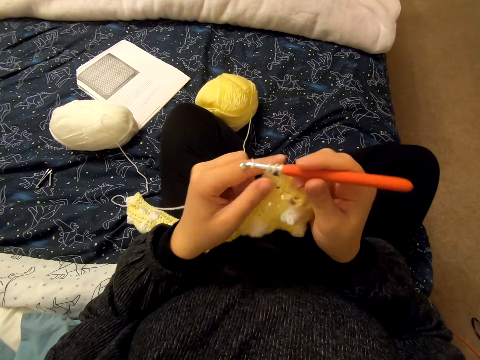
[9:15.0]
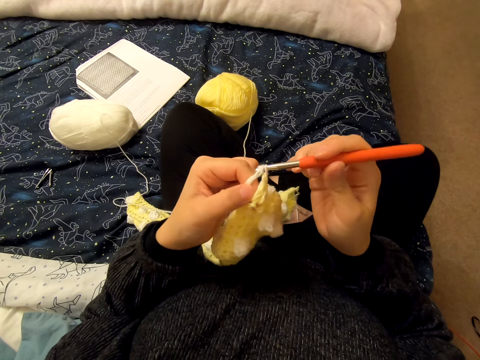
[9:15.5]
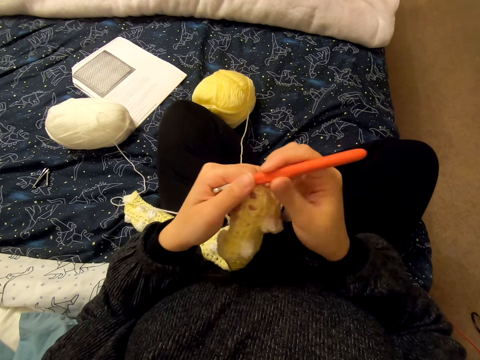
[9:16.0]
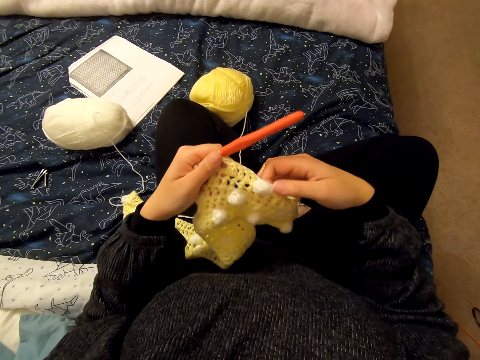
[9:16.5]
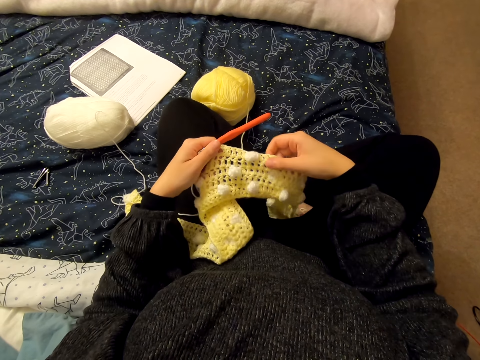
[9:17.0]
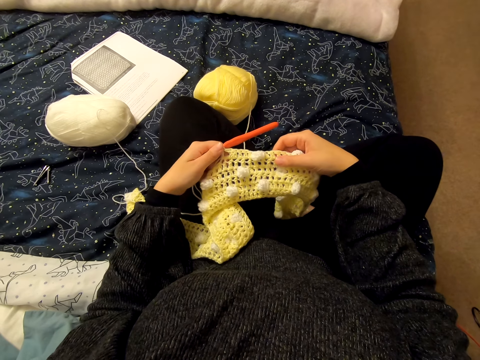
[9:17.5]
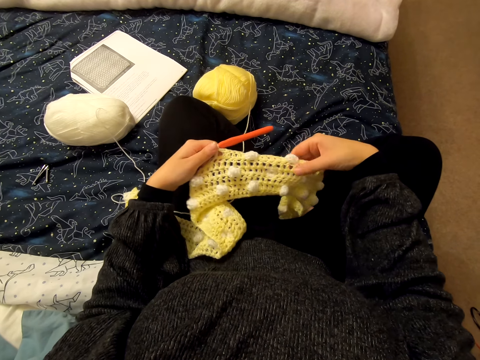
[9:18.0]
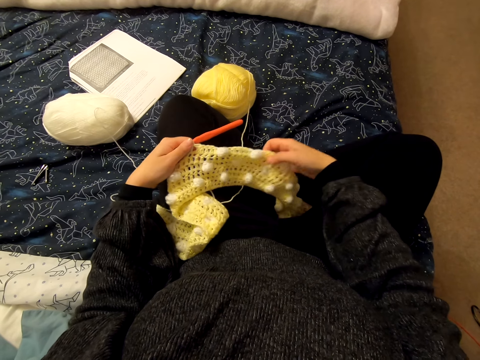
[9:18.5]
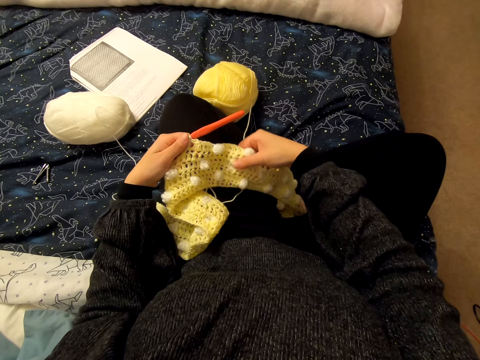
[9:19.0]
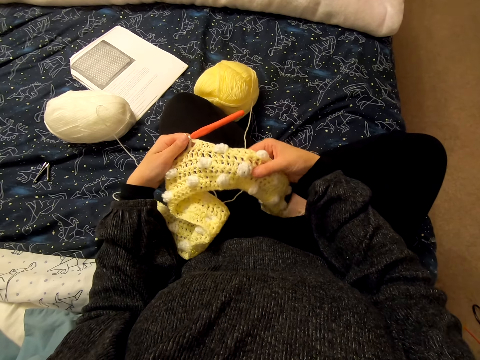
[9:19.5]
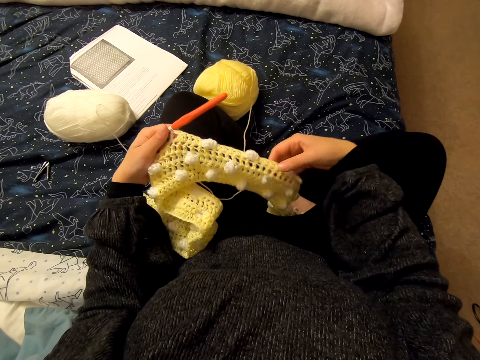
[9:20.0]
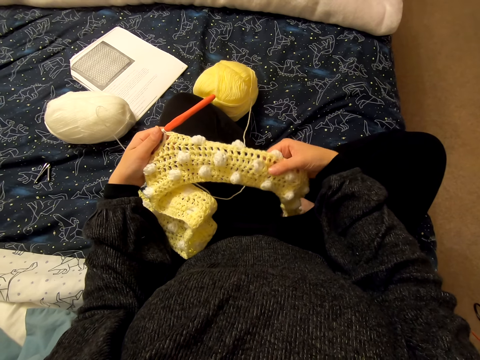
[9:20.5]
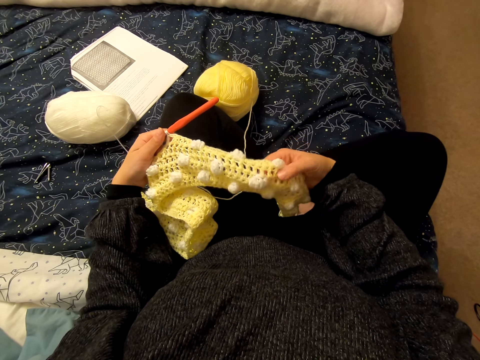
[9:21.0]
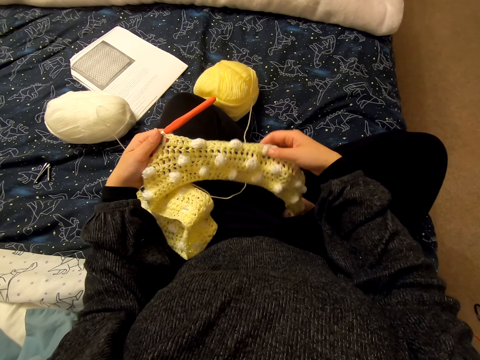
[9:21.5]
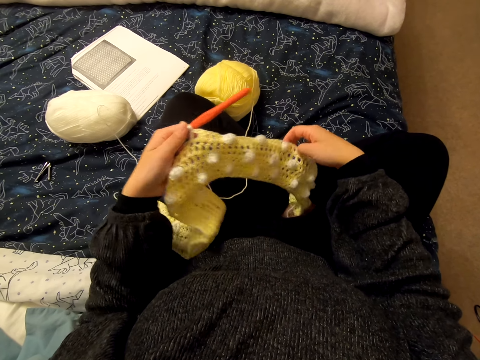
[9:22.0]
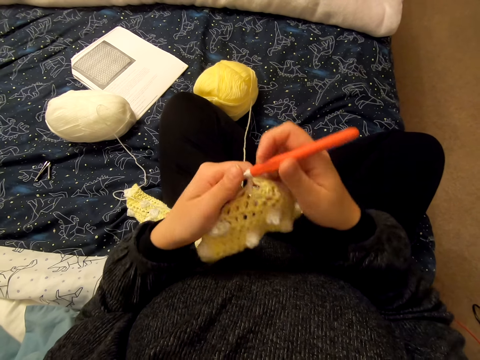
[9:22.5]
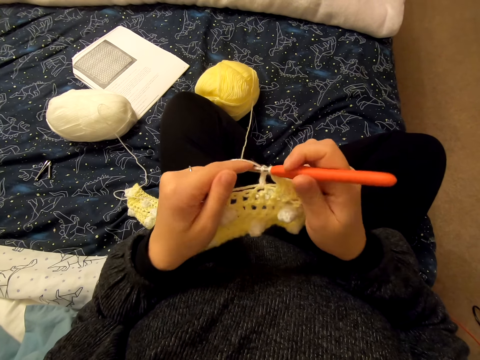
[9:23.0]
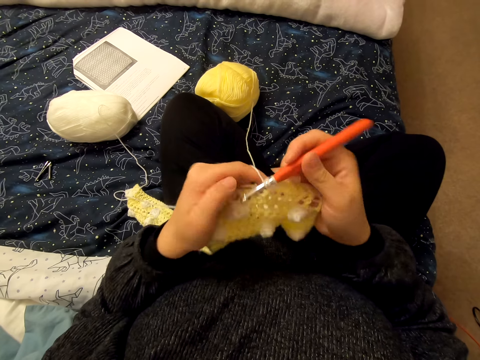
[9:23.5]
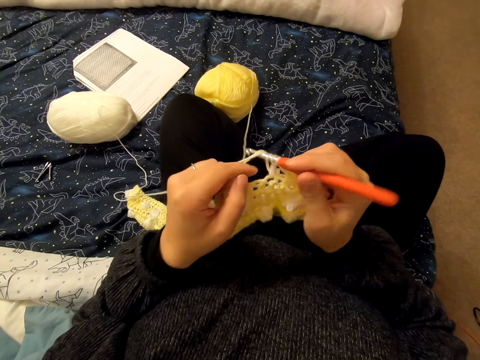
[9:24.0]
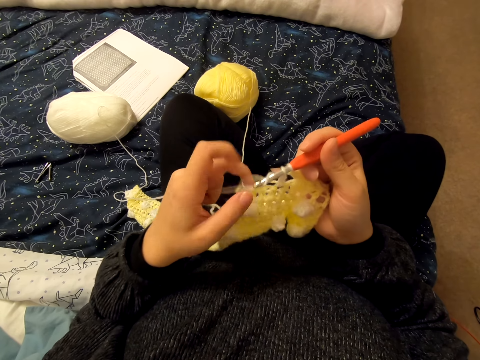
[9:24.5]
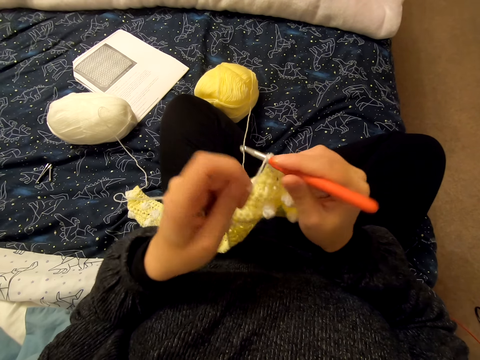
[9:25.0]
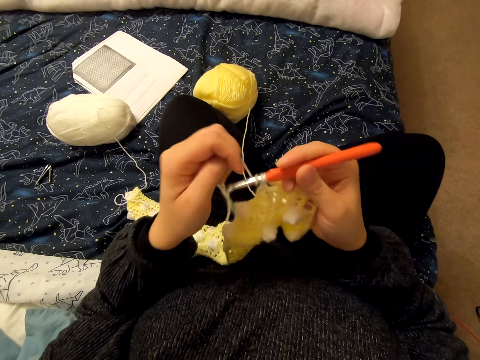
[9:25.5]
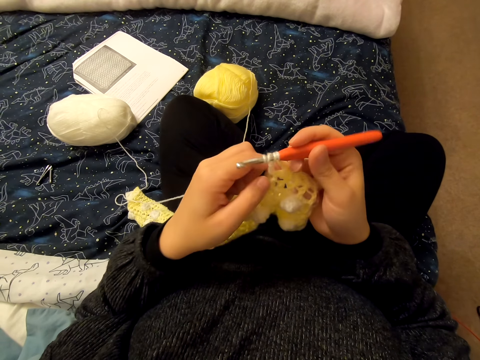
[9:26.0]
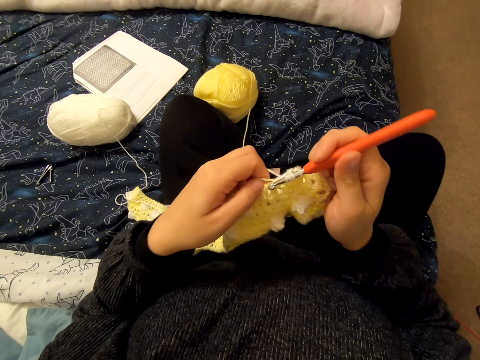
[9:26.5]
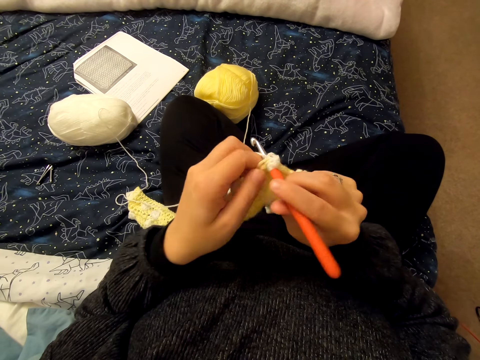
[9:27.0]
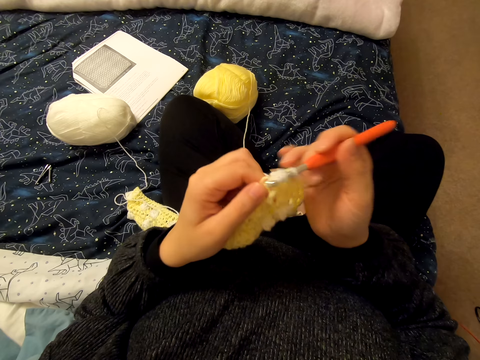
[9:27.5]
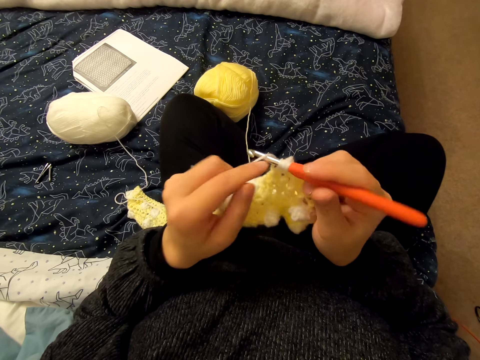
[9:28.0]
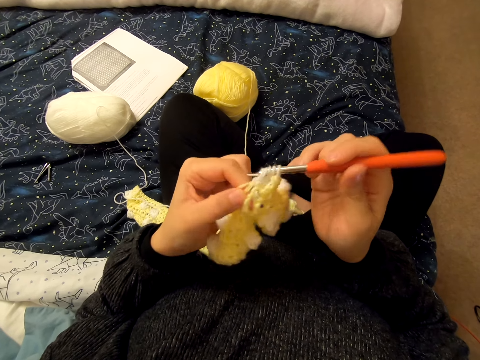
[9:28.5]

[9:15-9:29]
The camera wearer checks the knit thread. He aligns a cloth with his hands. He knits the cloth.

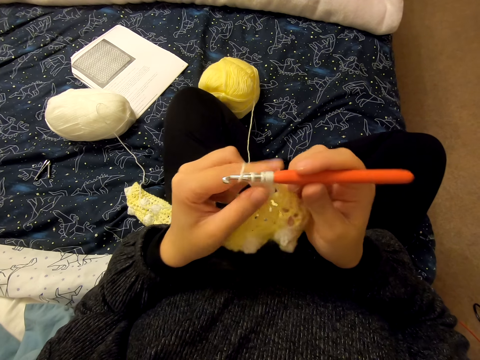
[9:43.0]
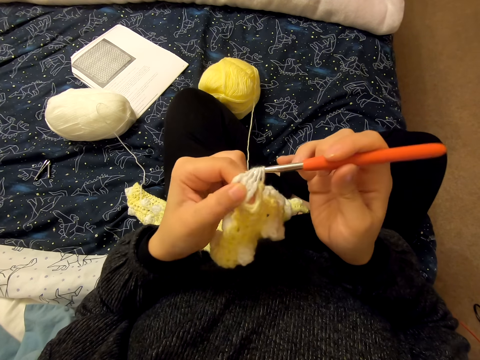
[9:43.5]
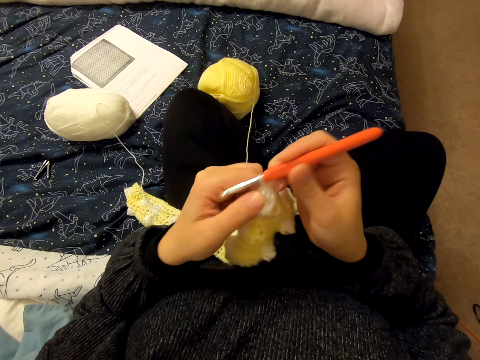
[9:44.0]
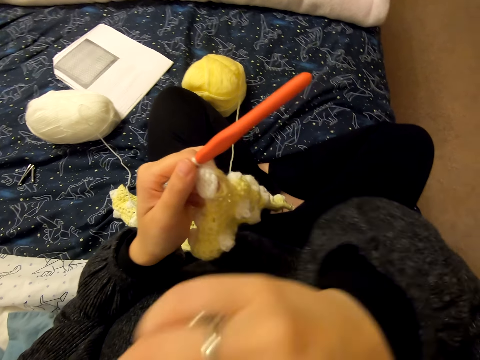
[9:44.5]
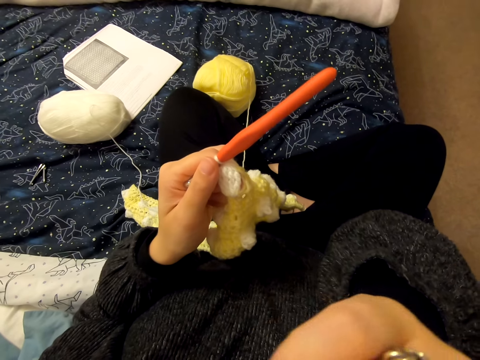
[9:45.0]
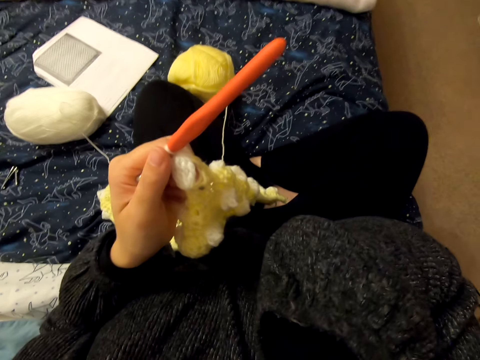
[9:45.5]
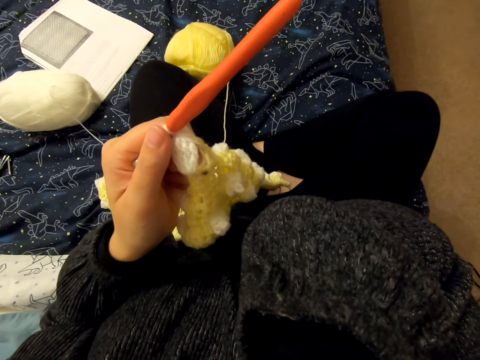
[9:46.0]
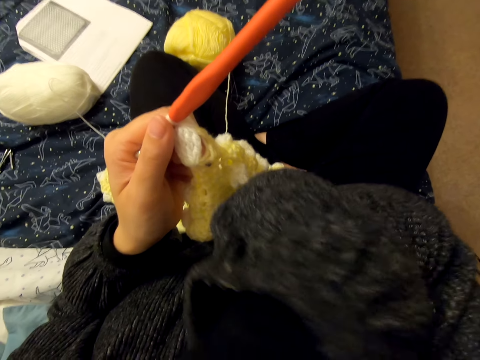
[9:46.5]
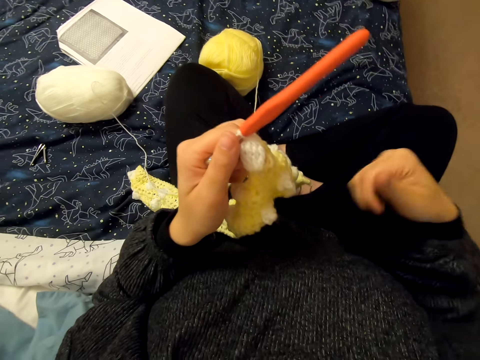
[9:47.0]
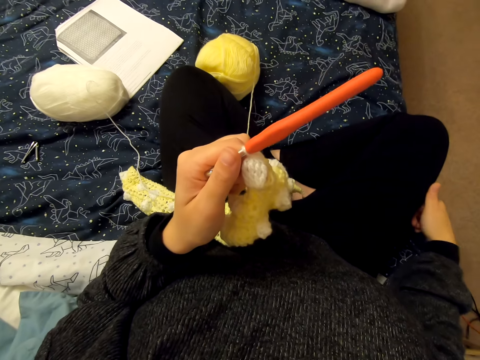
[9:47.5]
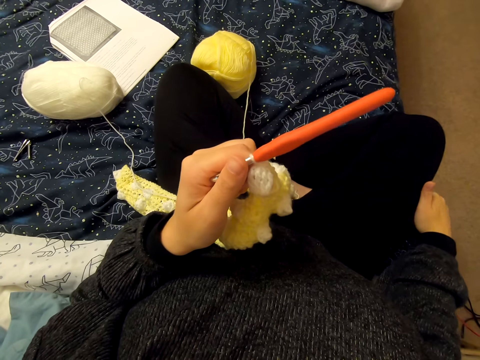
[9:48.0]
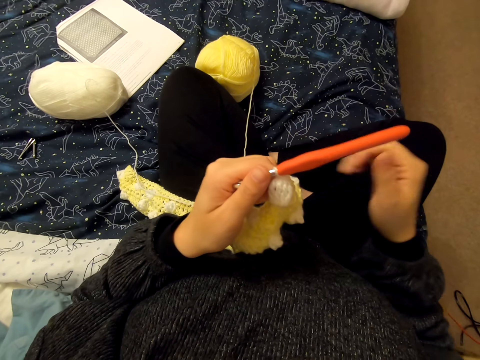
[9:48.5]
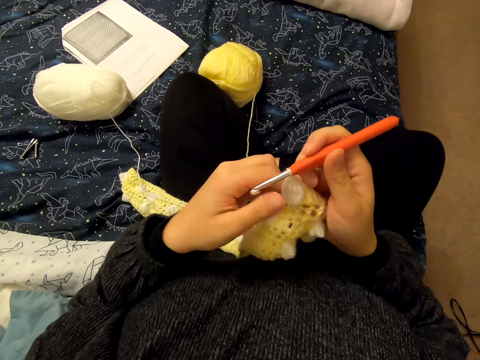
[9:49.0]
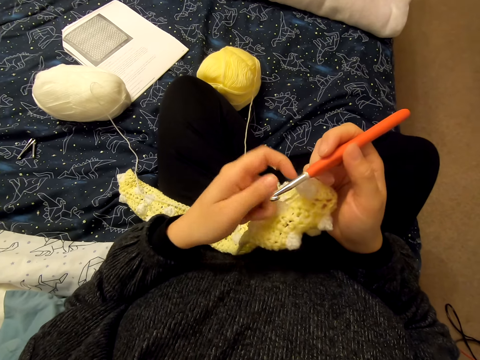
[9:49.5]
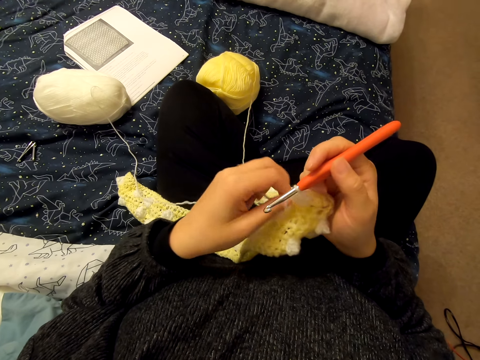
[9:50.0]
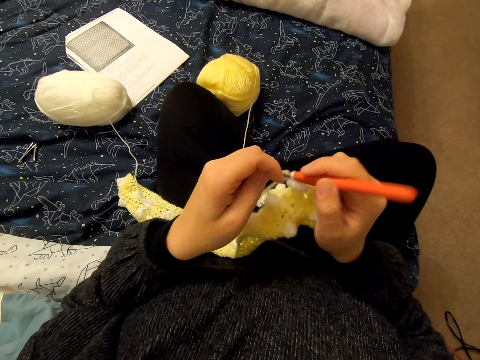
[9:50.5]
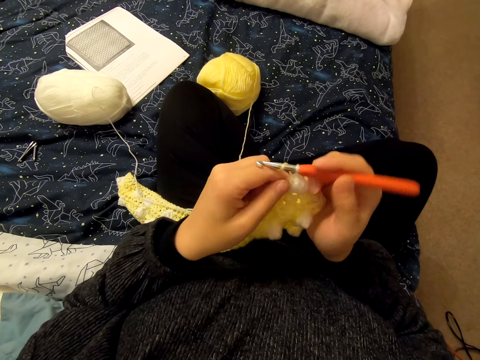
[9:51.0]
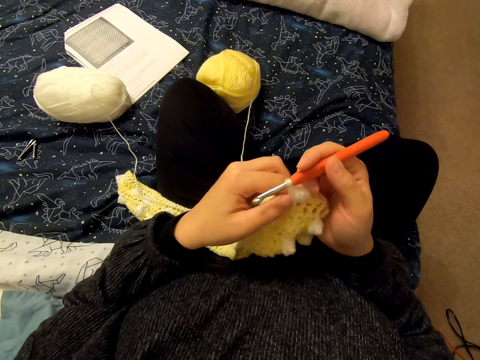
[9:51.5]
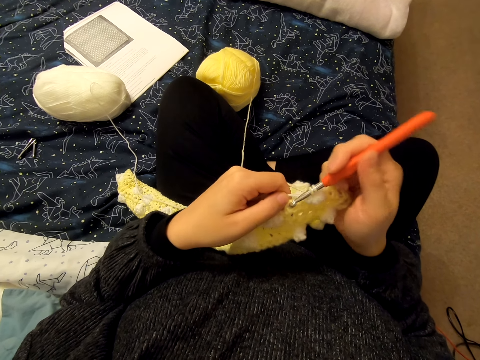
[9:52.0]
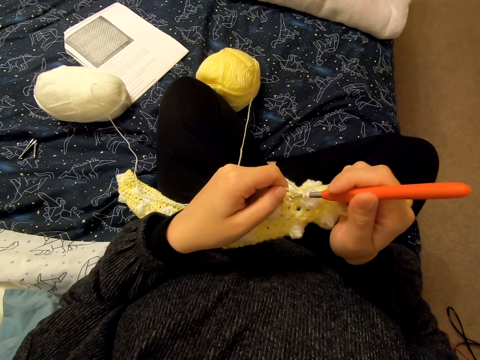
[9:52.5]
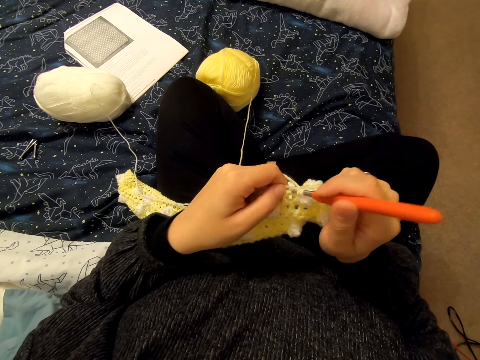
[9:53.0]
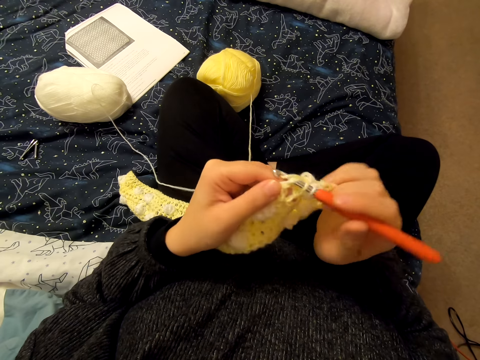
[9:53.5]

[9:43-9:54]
The camera wearer touches something. They knit the thread.

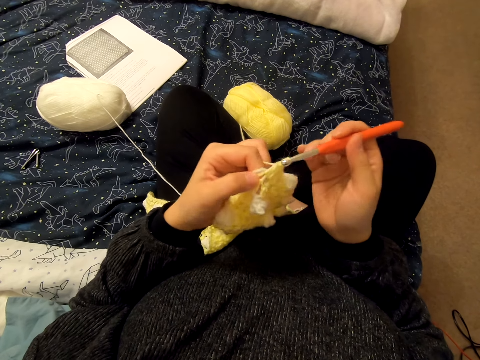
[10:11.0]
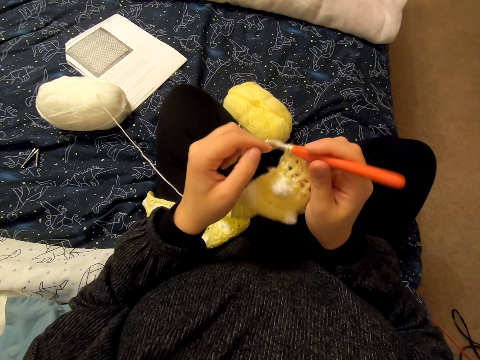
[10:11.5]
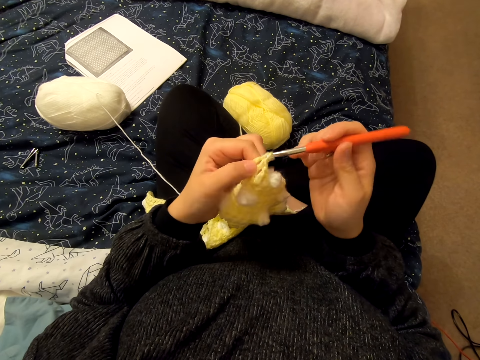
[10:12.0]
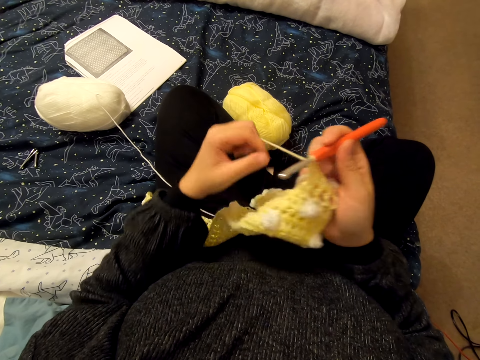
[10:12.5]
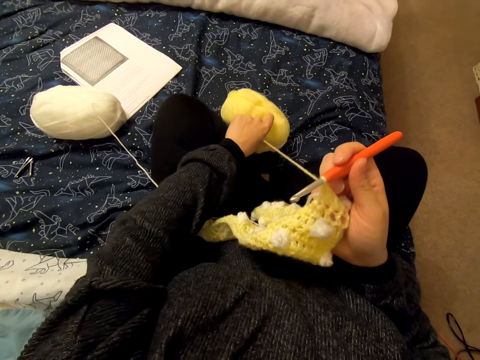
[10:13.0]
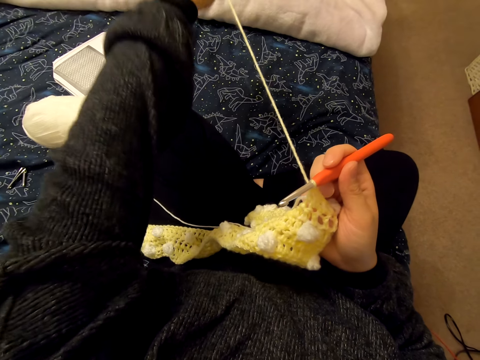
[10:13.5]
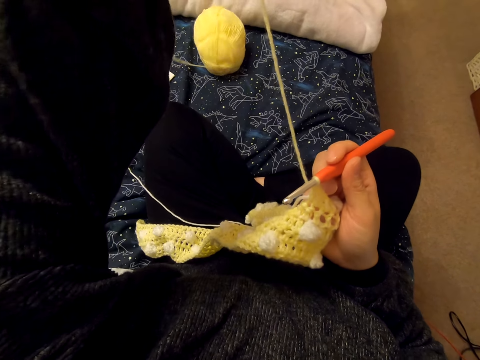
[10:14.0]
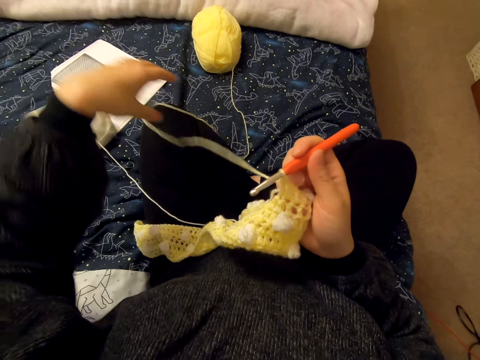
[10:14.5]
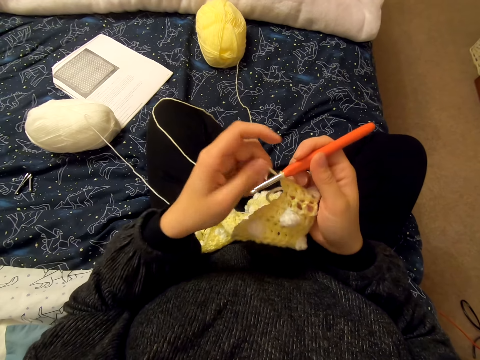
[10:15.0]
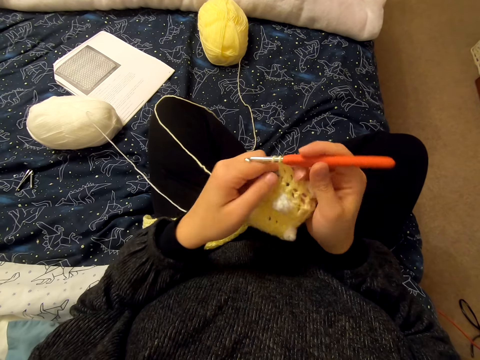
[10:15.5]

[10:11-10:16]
The camera wearer unfolds a knit thread. They stretch a string. They knit the thread.
